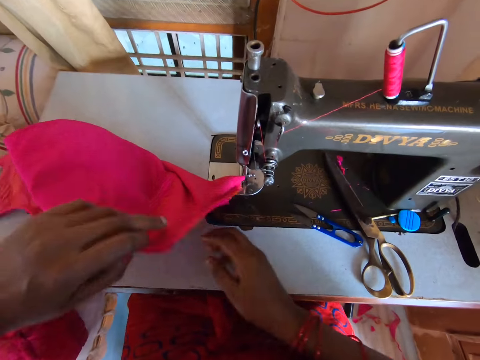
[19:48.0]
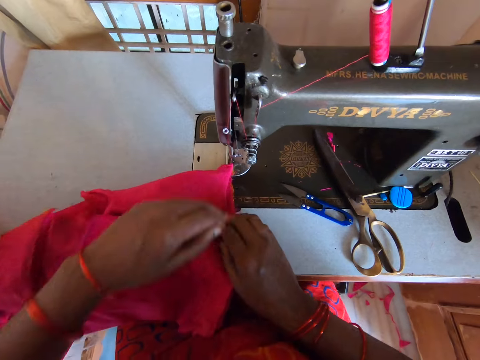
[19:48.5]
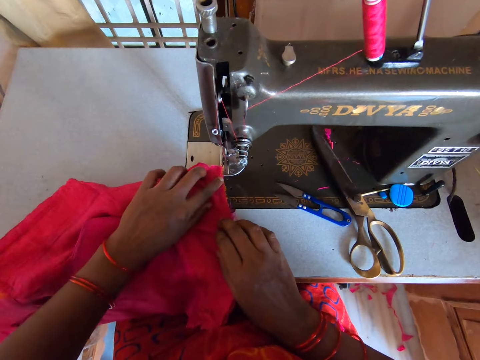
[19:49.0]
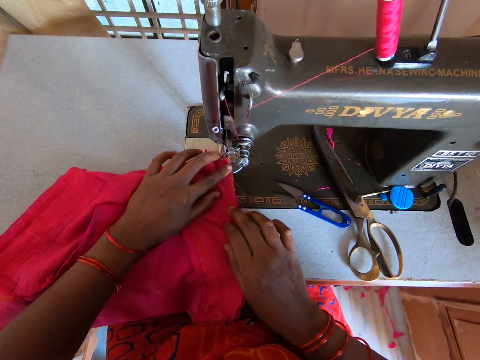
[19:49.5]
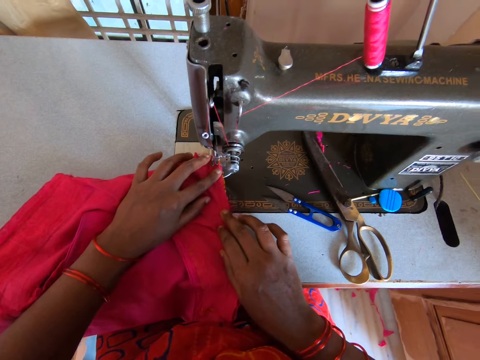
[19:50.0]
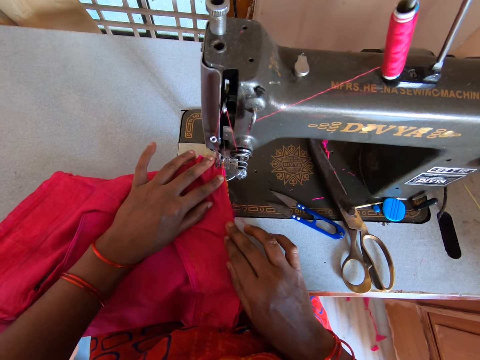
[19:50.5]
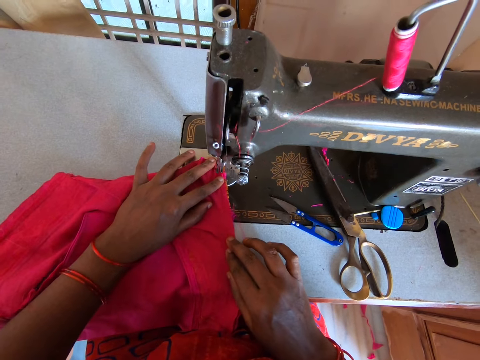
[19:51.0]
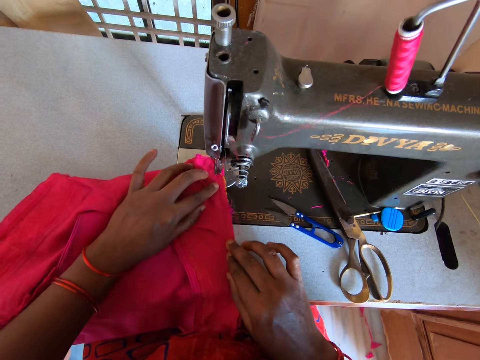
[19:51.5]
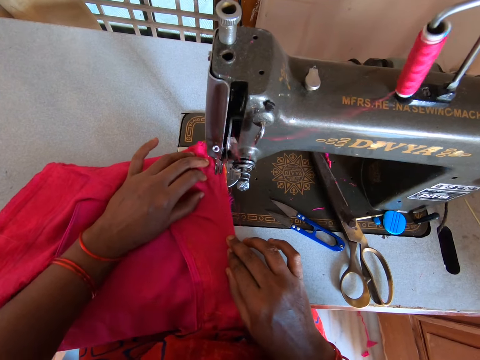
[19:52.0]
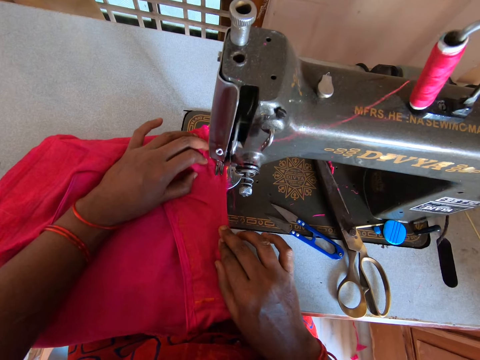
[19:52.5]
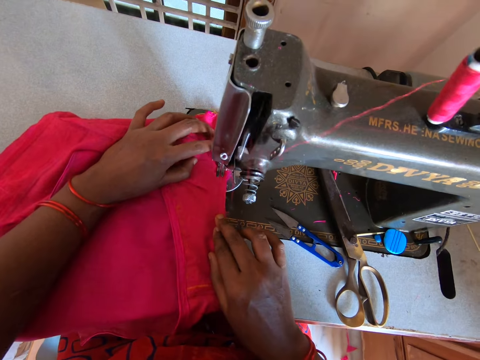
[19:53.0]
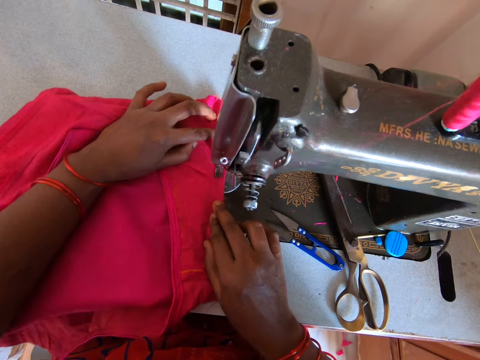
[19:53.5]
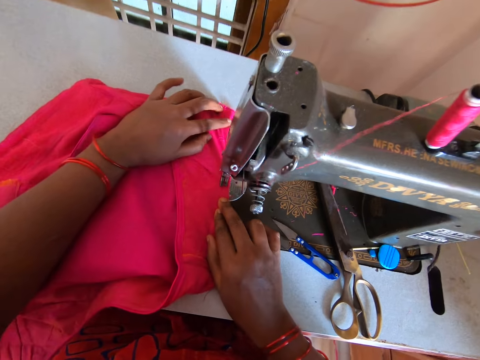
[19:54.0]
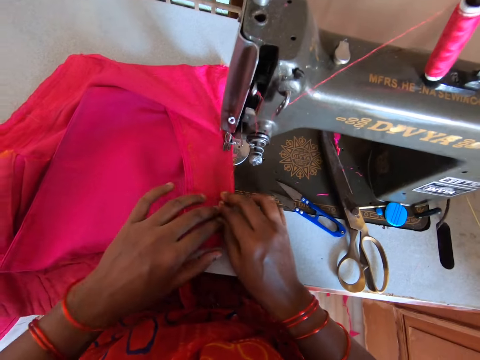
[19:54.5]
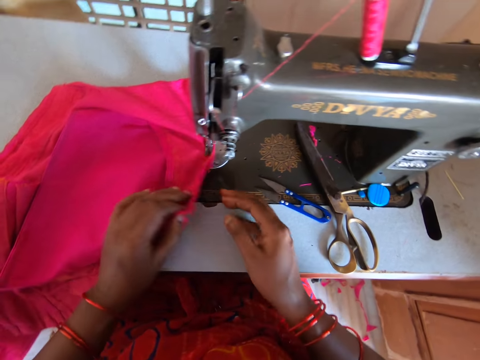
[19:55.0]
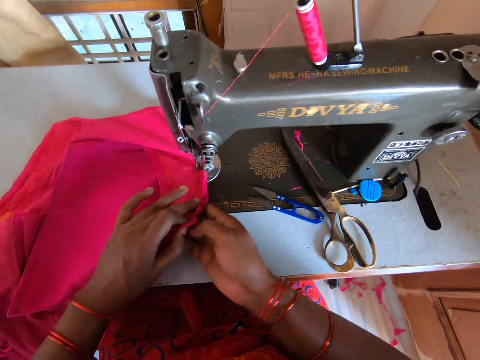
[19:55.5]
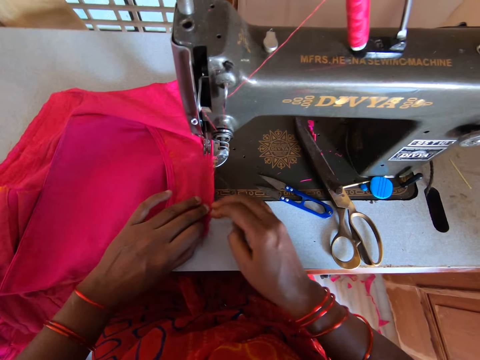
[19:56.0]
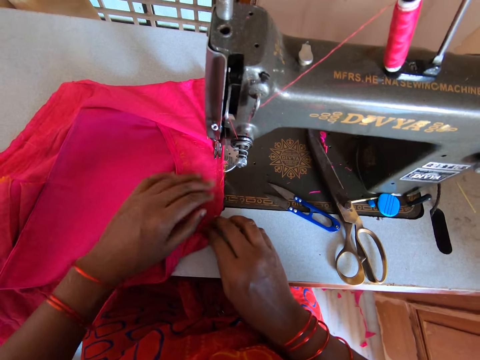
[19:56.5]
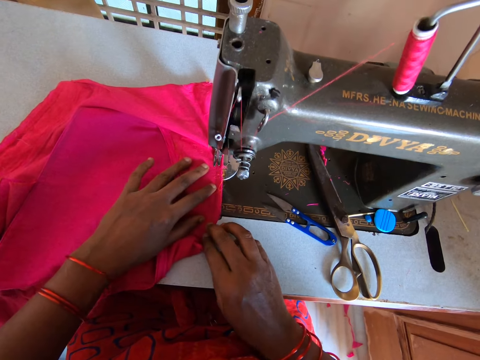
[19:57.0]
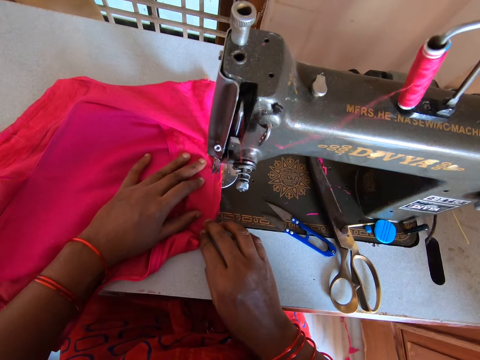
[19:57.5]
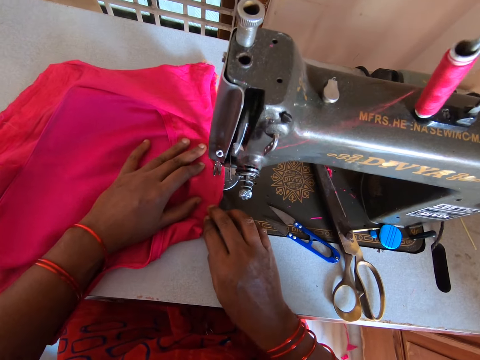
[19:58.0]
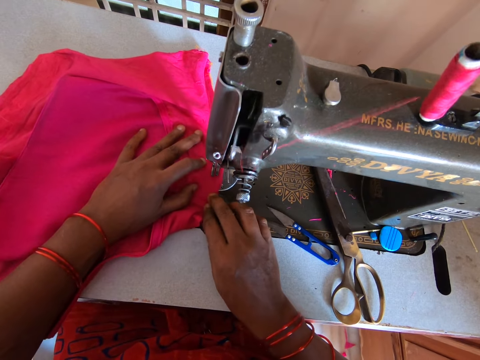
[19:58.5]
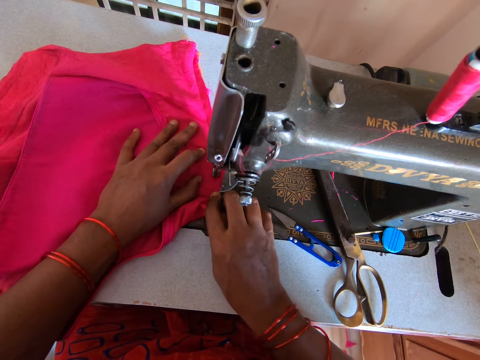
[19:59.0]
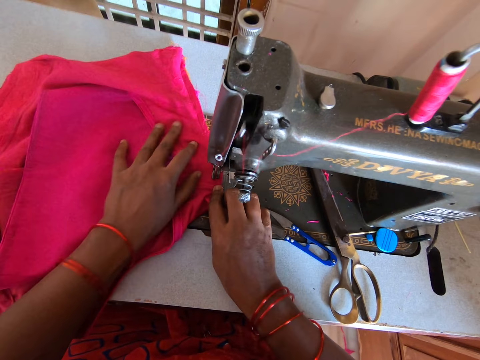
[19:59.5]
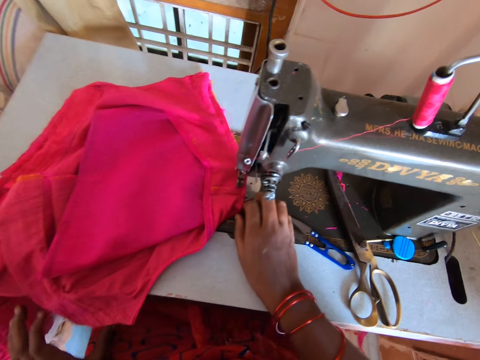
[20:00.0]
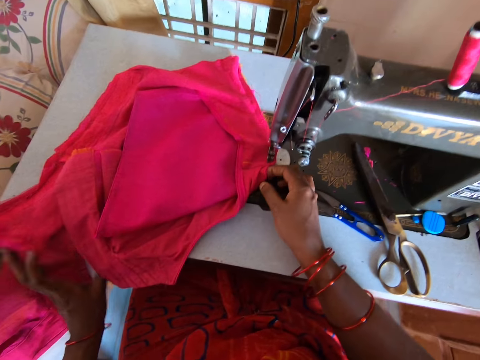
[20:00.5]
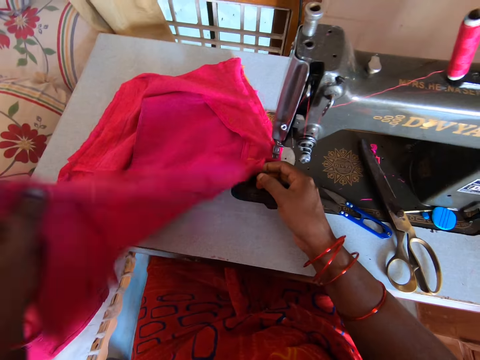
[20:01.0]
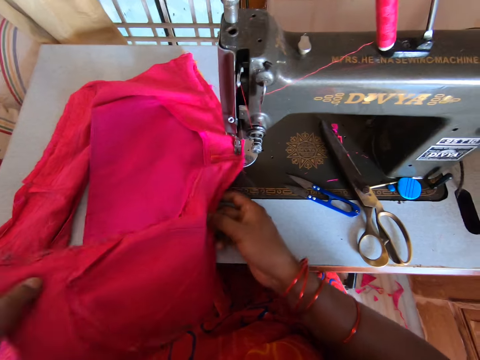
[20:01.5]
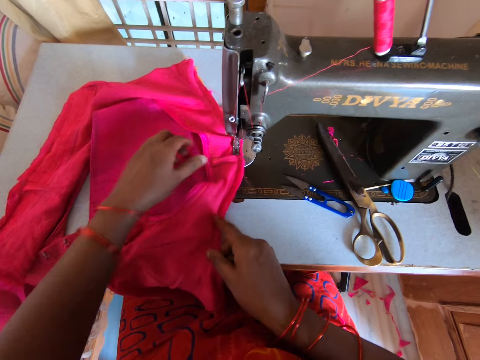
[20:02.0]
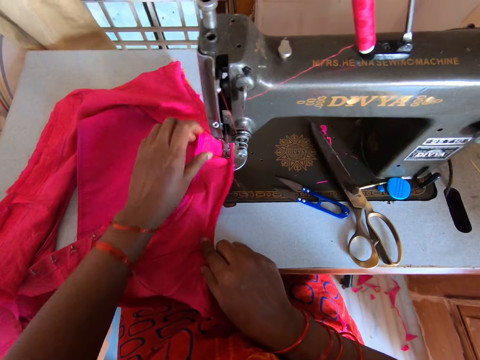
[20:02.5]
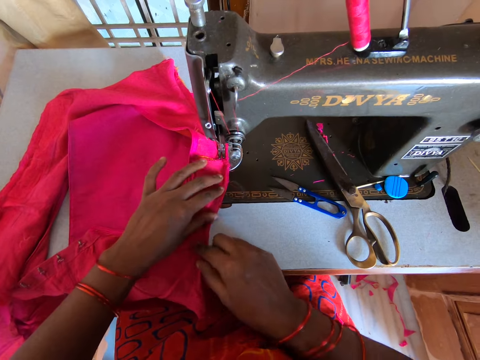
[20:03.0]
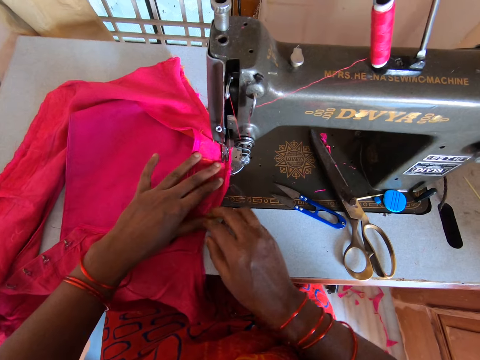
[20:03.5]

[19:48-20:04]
The camera wearer adjusts the fabric or cloth. They align the cloth with both hands. They sew the cloth with a sewing machine. They sew it again. They turn the fabric. They align the cloth with both hands. They sew the cloth with the sewing machine. They pick up the fabric. They turn the cloth with both hands.

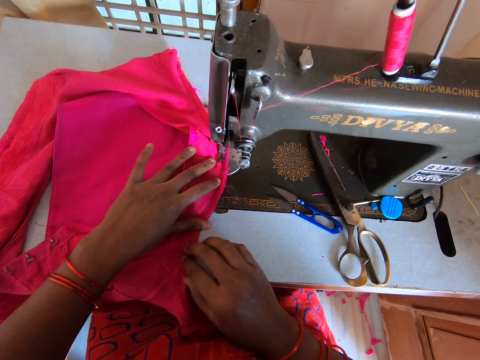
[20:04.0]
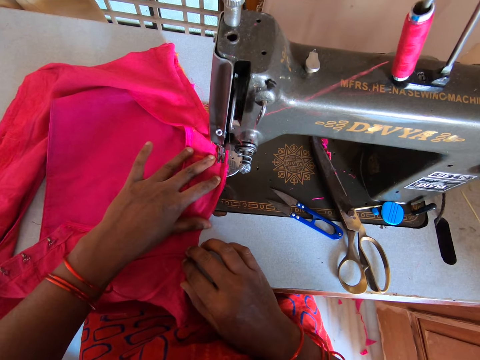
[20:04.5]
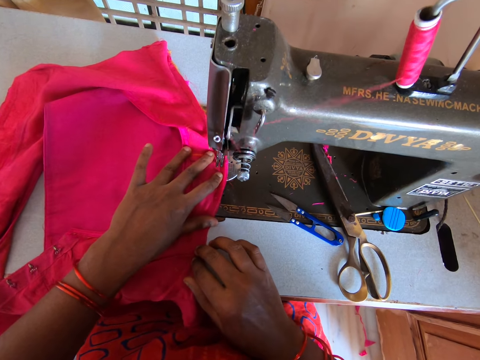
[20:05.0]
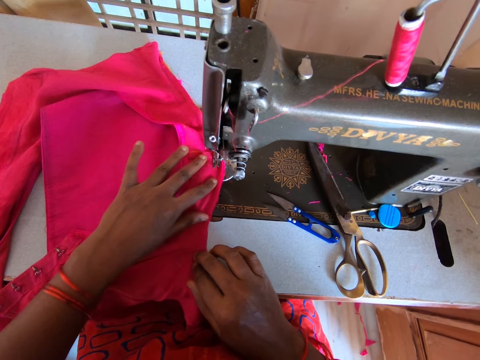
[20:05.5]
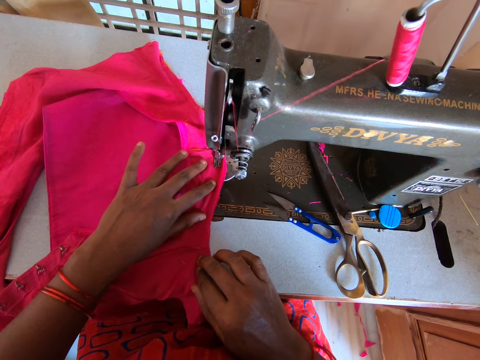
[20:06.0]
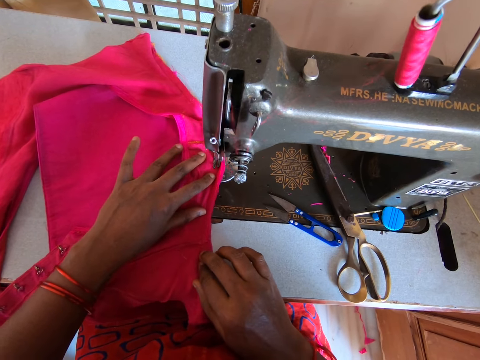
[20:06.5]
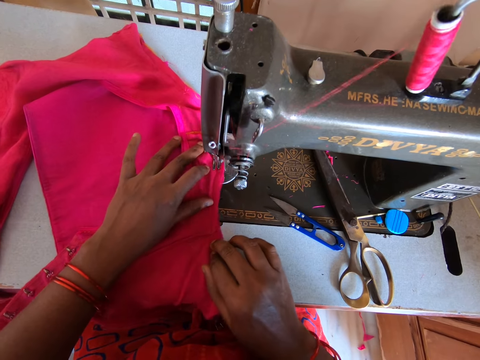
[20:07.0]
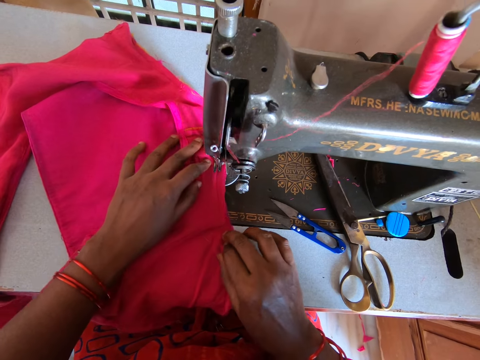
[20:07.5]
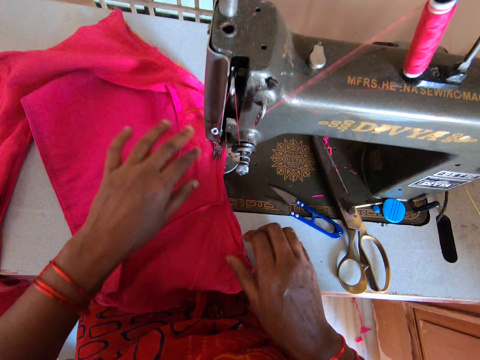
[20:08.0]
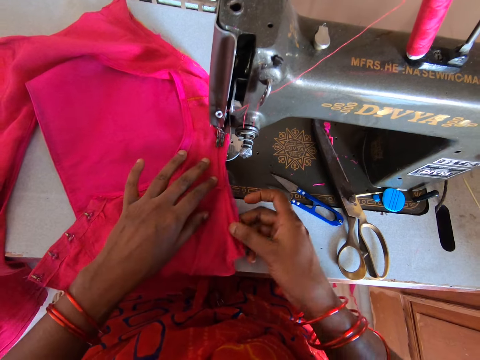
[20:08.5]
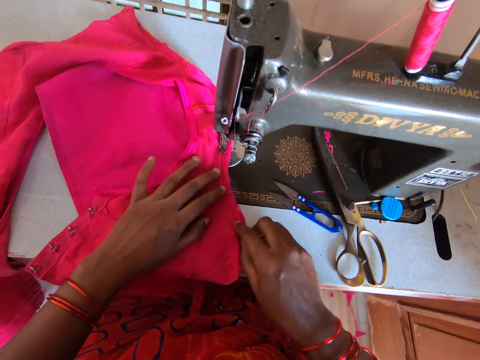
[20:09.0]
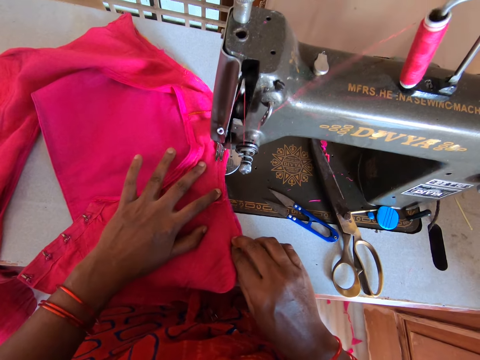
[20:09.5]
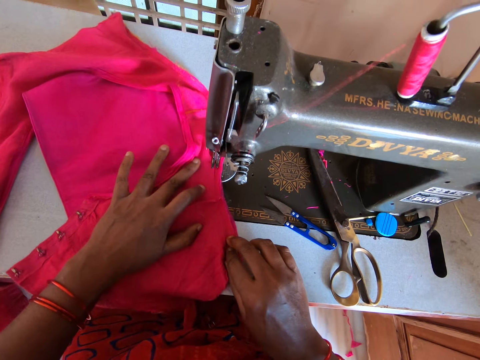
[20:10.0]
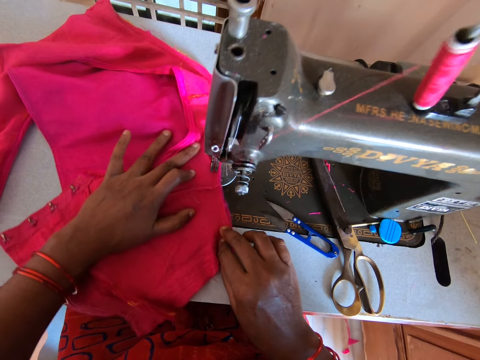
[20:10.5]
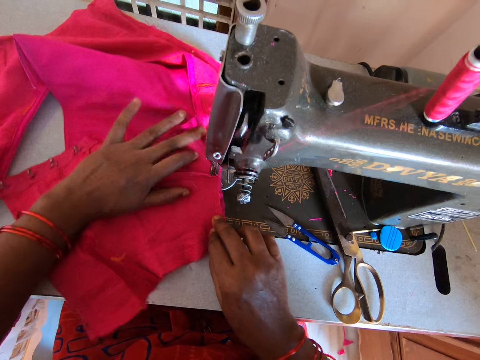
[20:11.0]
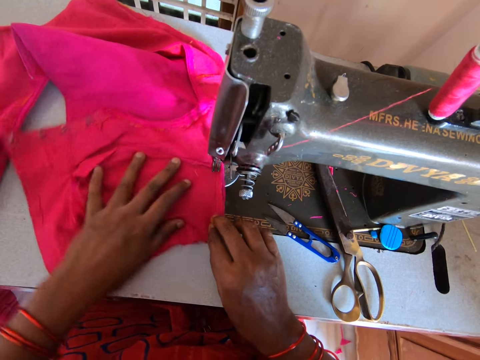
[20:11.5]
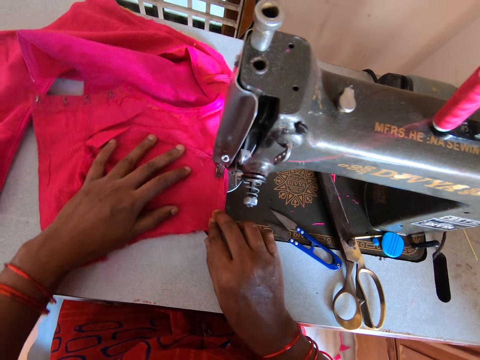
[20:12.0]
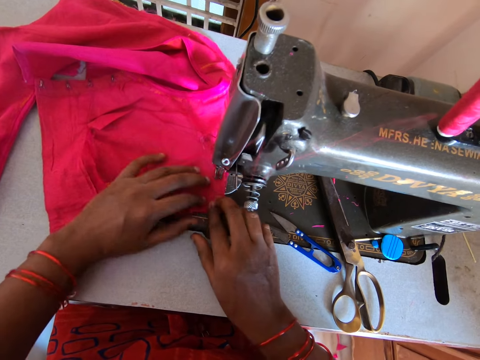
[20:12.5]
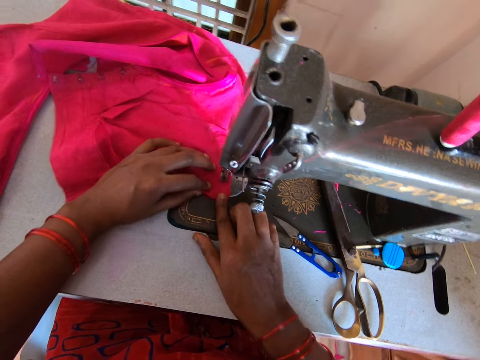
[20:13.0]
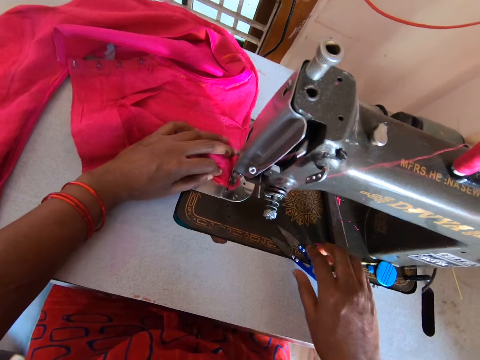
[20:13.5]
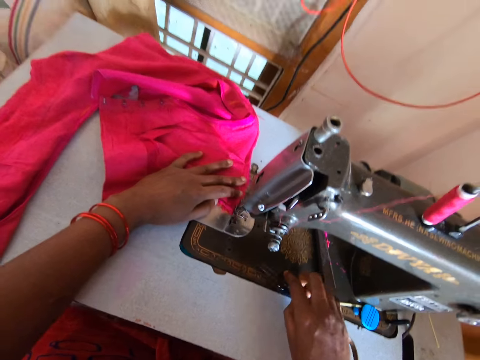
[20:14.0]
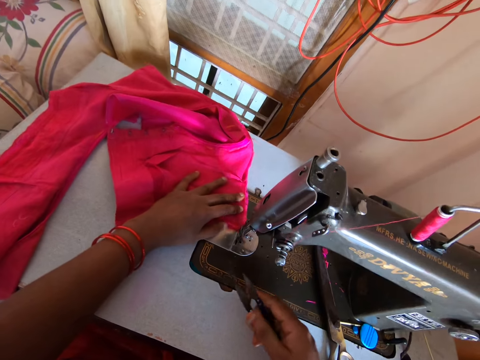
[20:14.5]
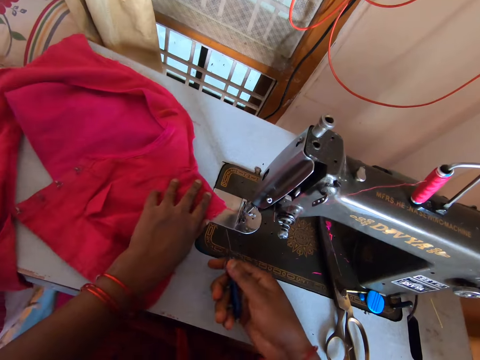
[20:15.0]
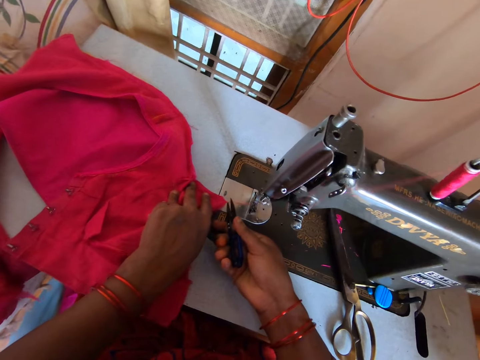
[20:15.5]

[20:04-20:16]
The camera wearer sews the cloth with a sewing machine. They sew it repeatedly. They pick up a pair of u type cross scissors with the right hand.
